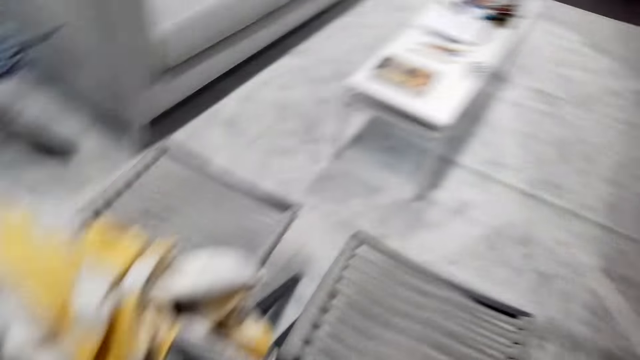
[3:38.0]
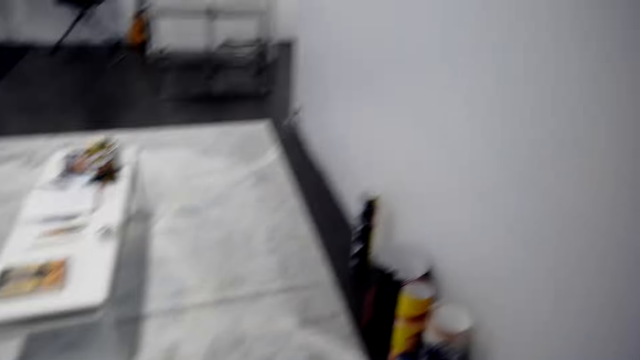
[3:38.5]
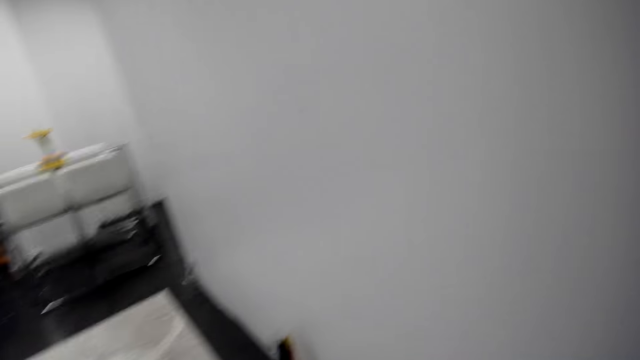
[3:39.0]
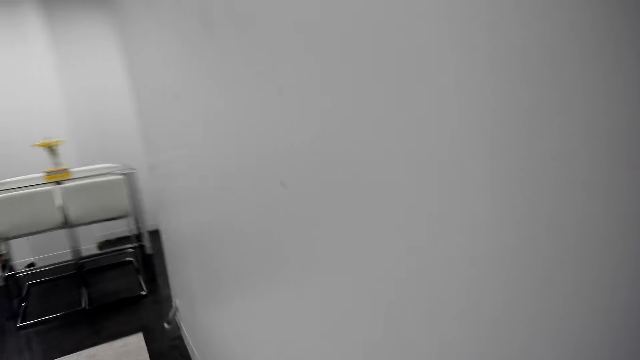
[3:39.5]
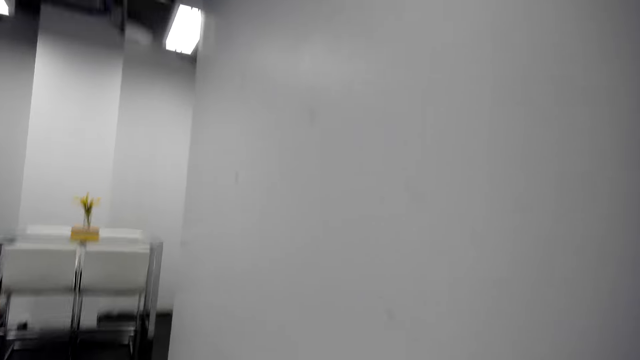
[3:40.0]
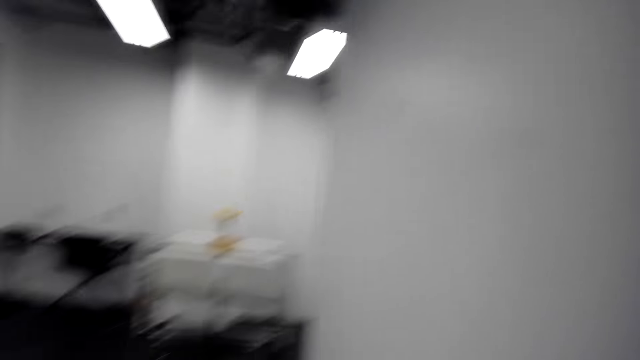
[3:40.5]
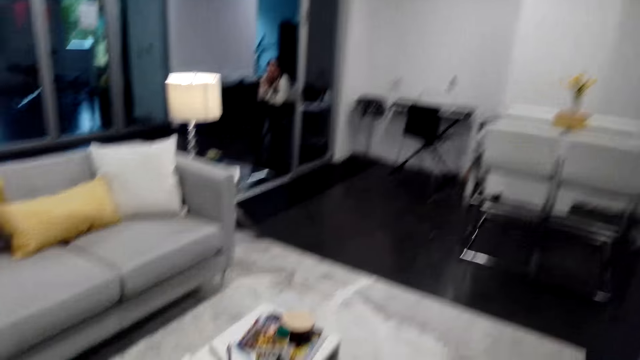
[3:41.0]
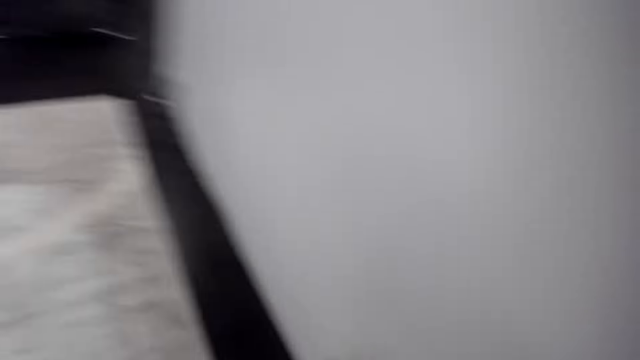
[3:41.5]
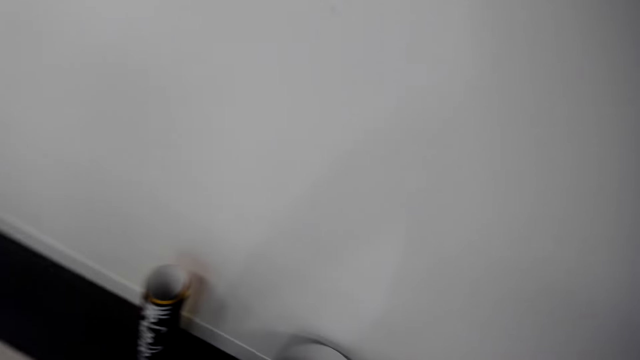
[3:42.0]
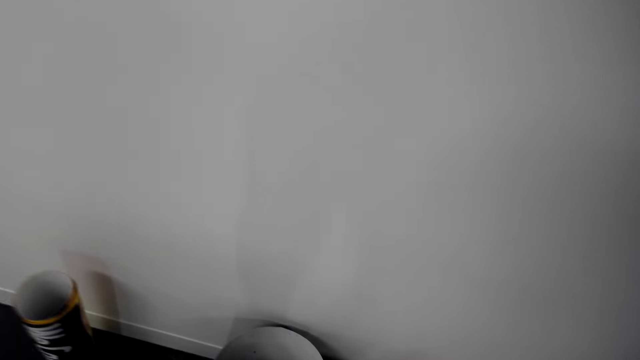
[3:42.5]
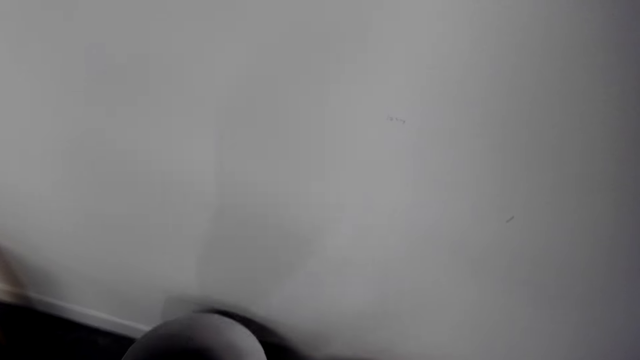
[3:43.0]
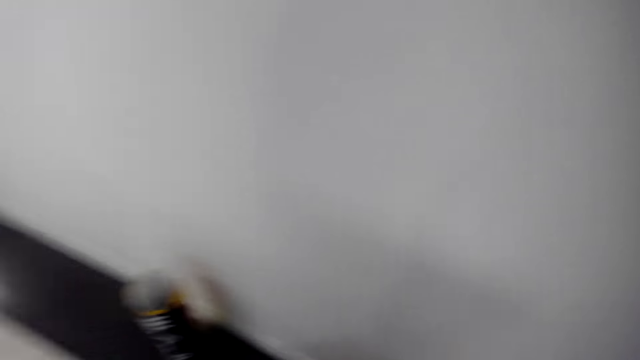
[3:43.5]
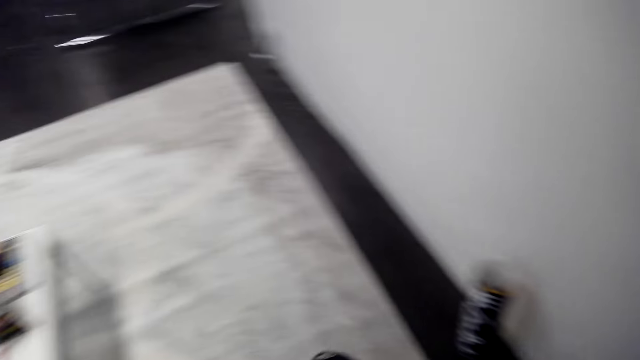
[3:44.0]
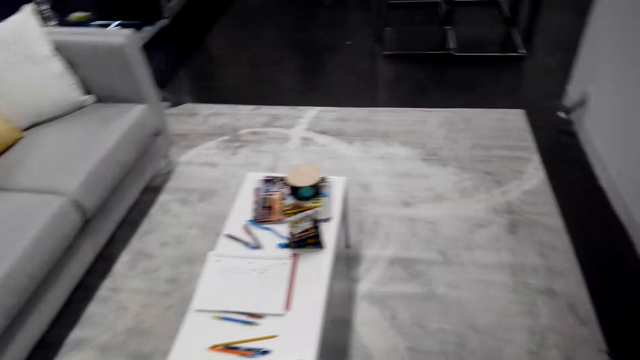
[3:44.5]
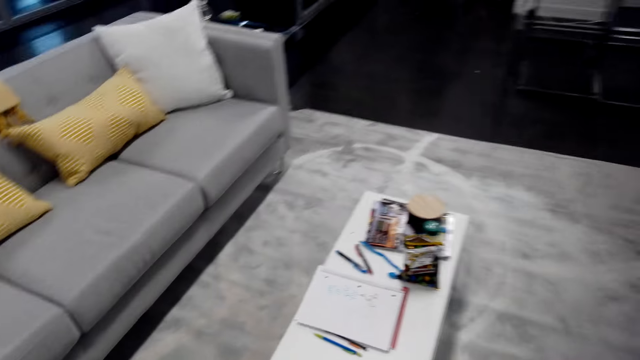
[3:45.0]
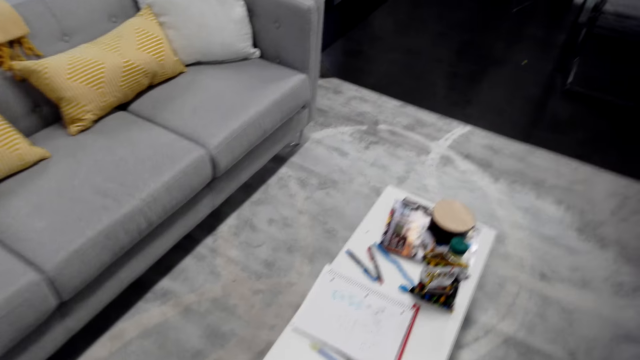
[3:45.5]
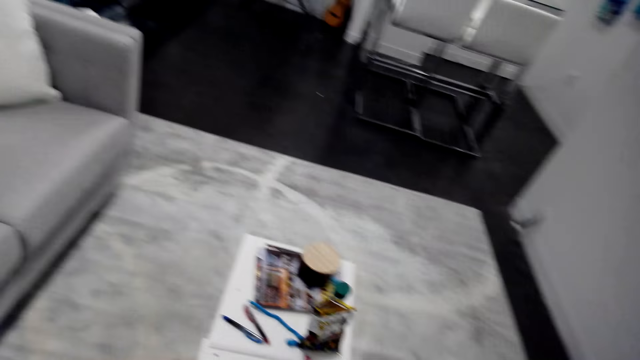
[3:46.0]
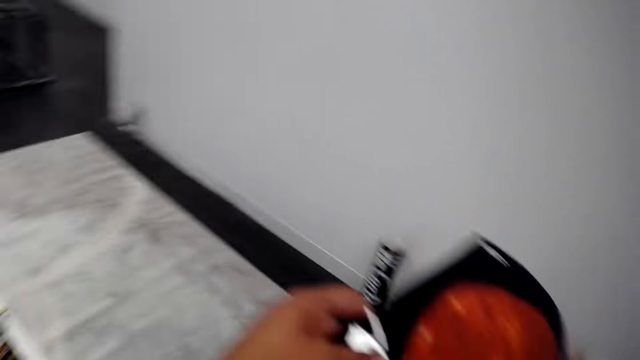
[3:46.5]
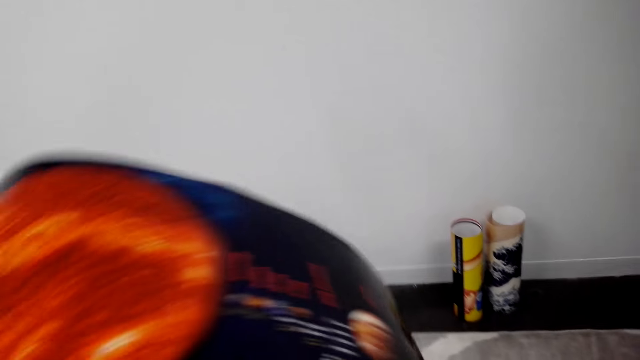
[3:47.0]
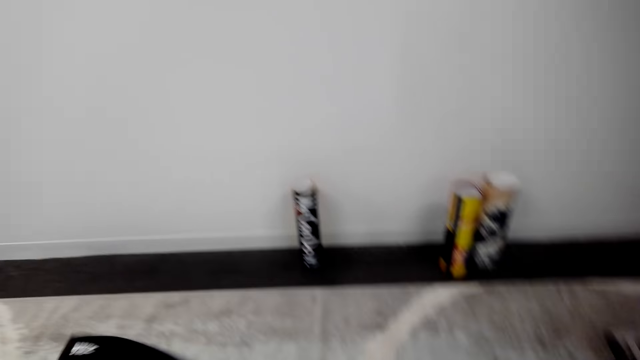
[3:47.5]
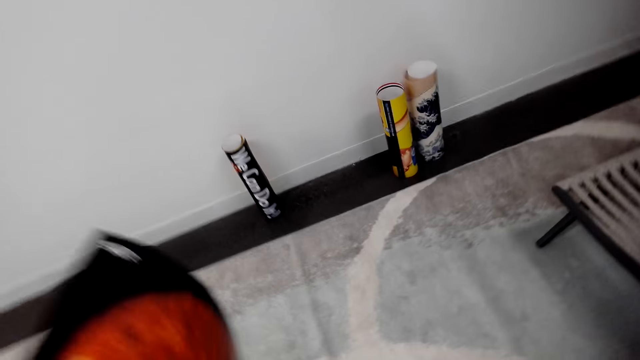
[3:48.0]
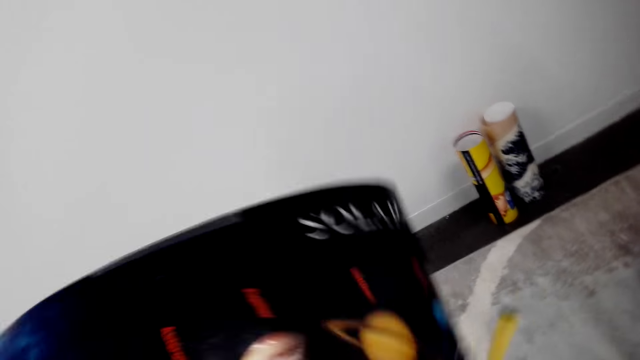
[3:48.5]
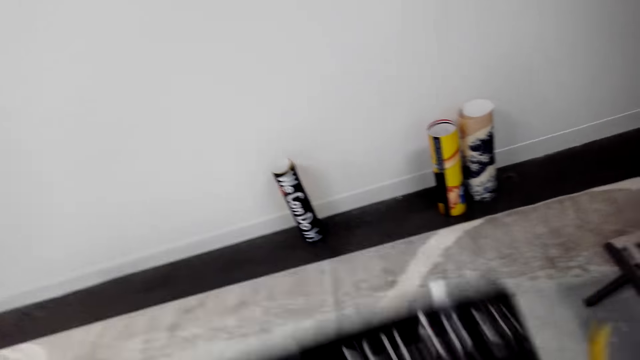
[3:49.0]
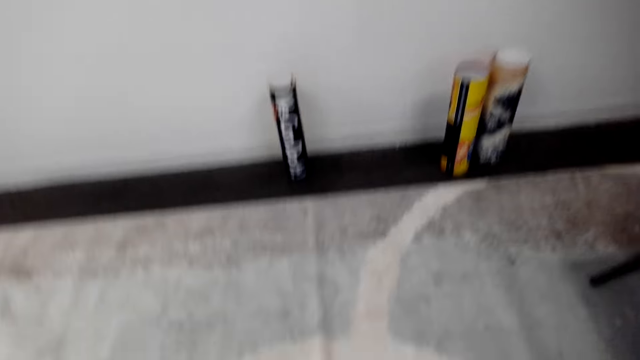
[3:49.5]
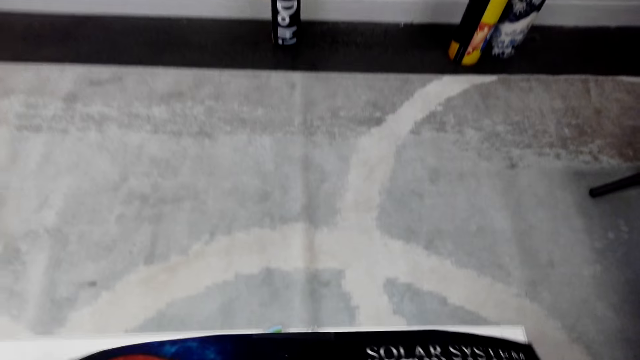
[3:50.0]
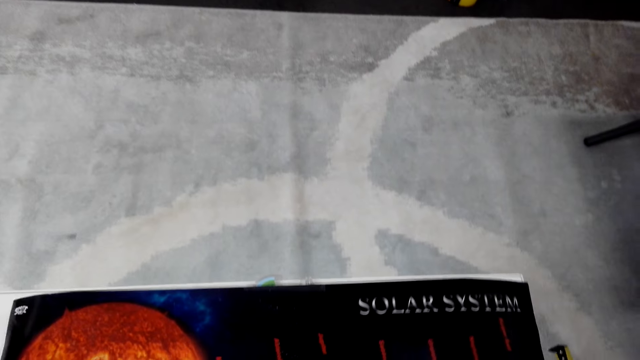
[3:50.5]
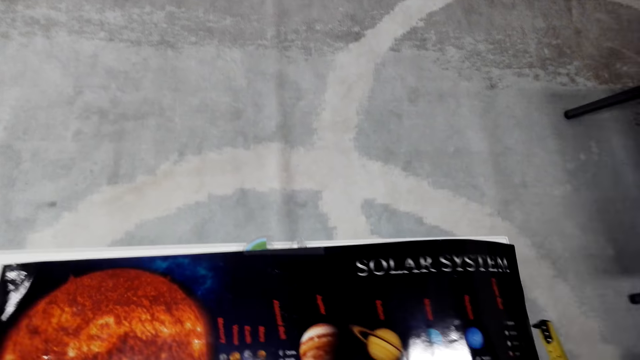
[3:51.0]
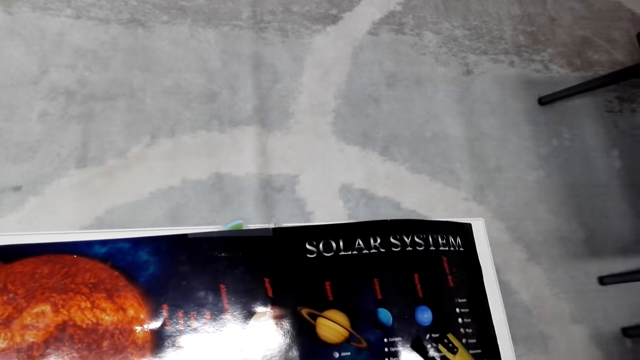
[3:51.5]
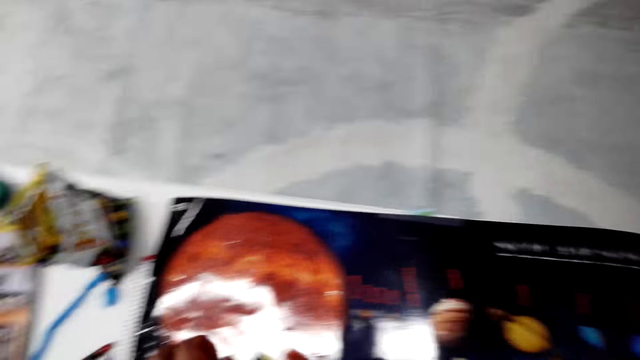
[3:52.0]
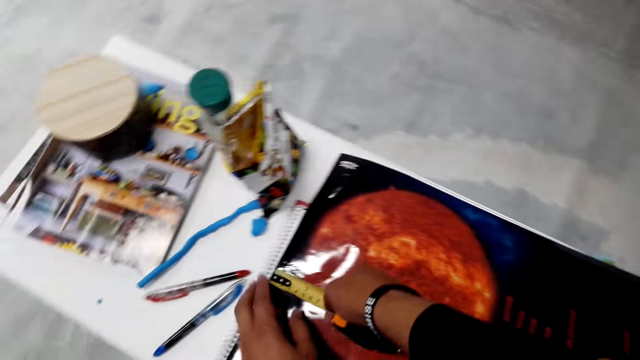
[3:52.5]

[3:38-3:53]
The camera wearer walks away. They hold a paper in hand. They pick up something, overturn an object, and walk away.

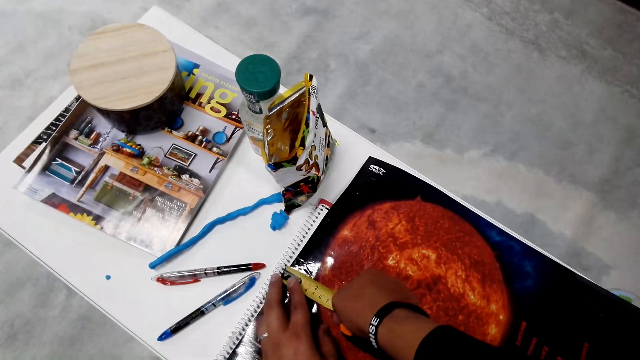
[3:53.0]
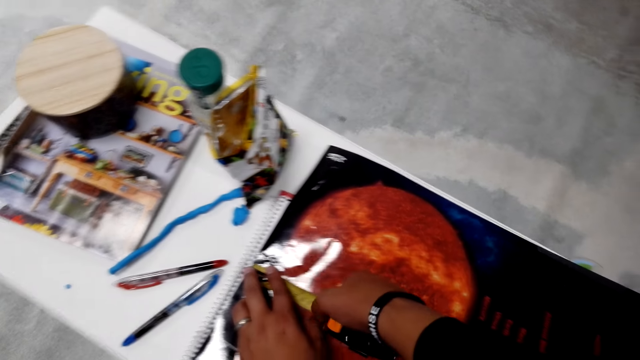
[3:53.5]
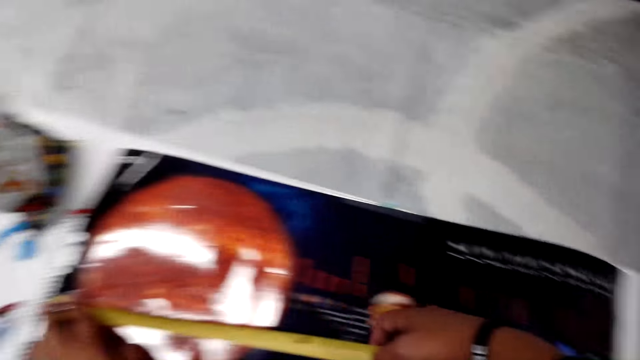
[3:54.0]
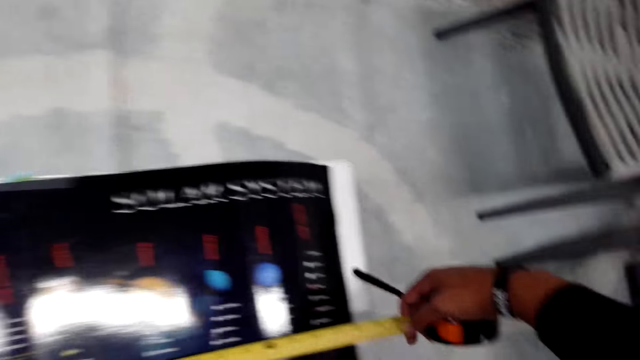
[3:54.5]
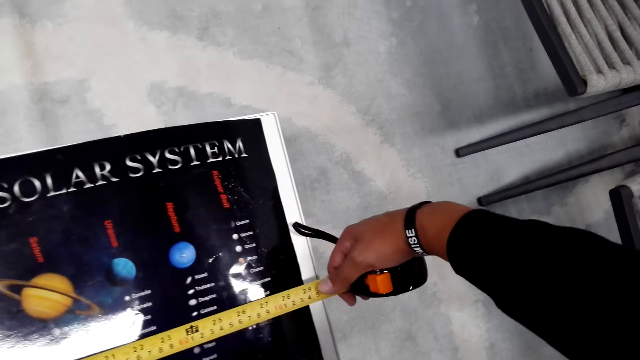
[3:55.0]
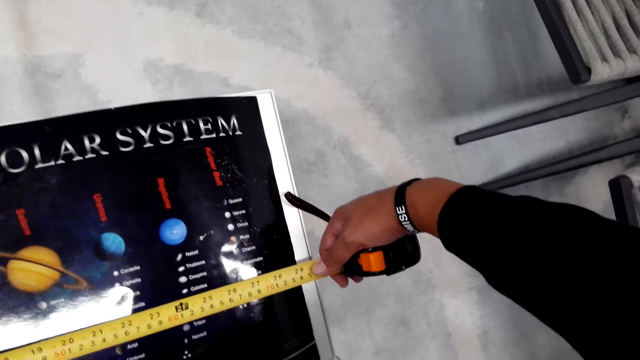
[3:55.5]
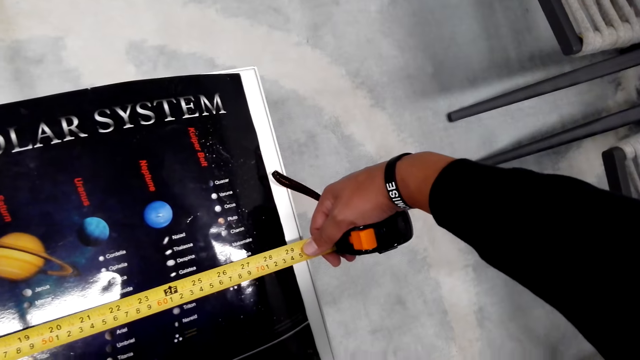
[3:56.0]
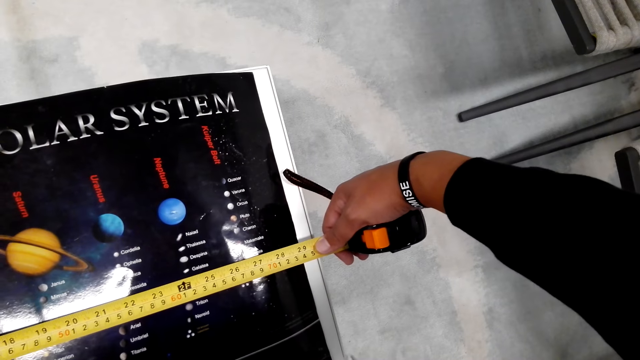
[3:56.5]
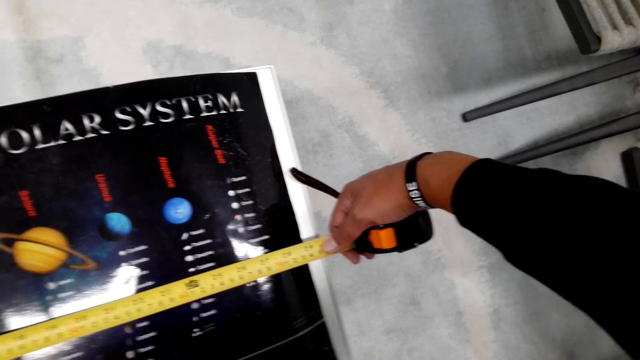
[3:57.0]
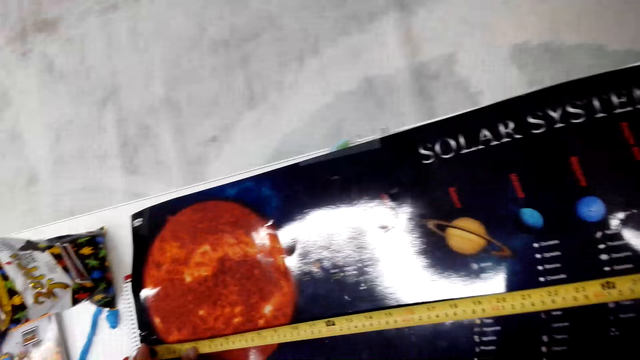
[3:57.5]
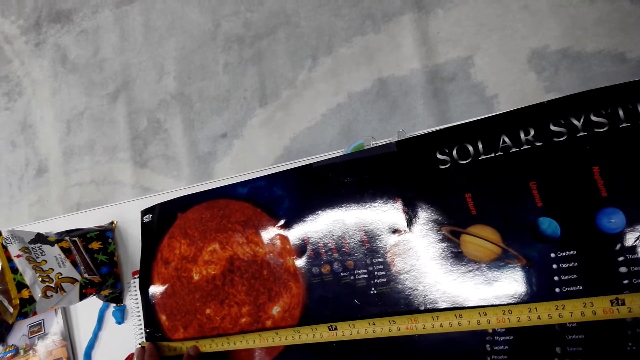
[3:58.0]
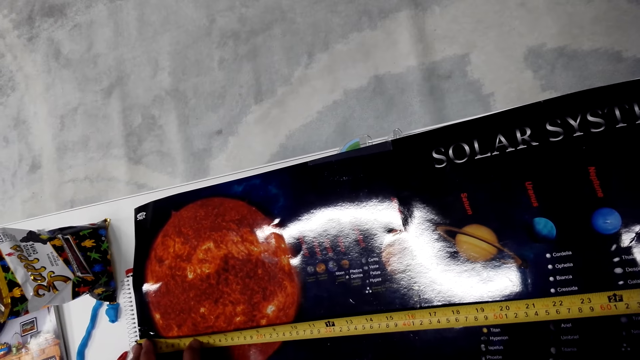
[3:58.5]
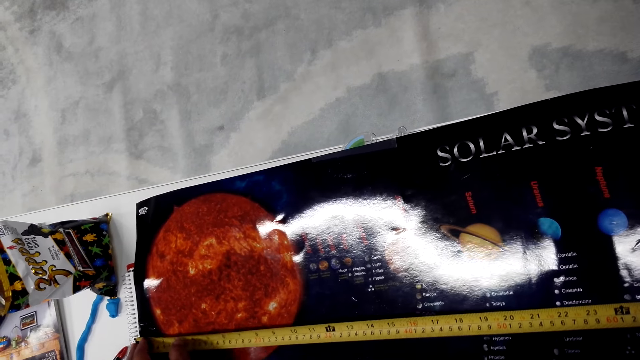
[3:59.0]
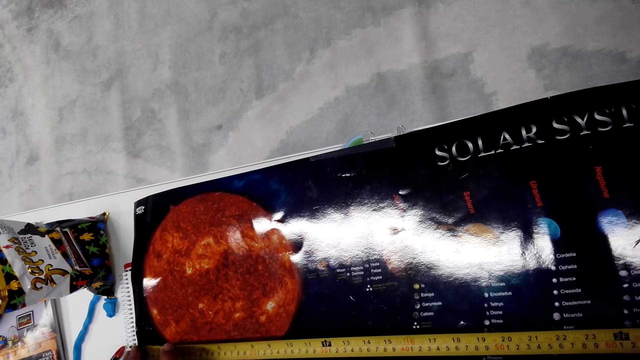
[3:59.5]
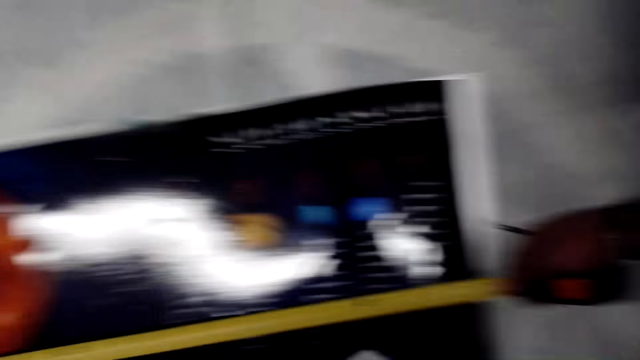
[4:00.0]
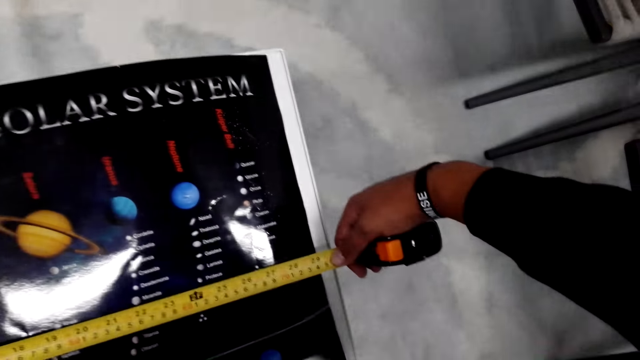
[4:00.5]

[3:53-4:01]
The camera wearer measures the paper with a measuring tape.
